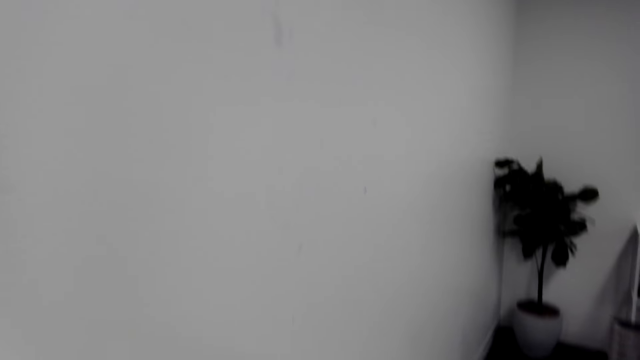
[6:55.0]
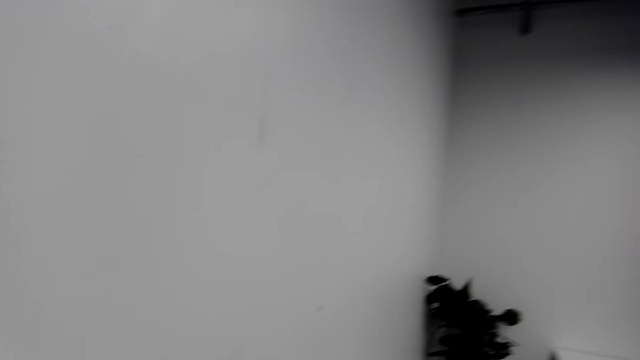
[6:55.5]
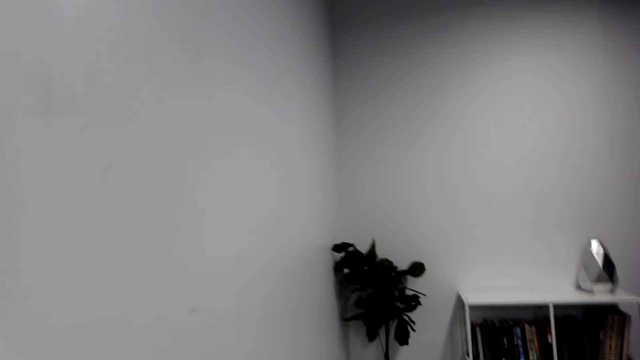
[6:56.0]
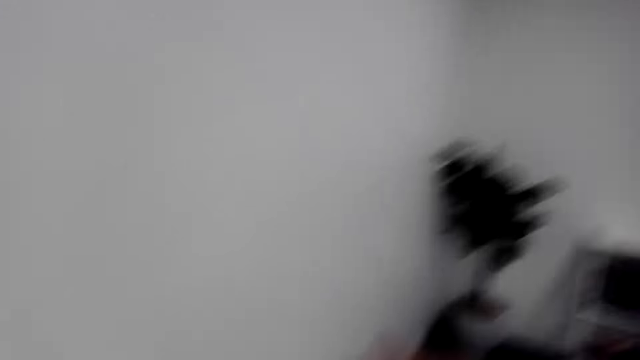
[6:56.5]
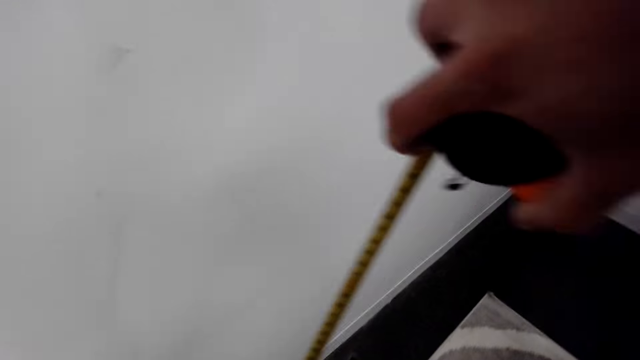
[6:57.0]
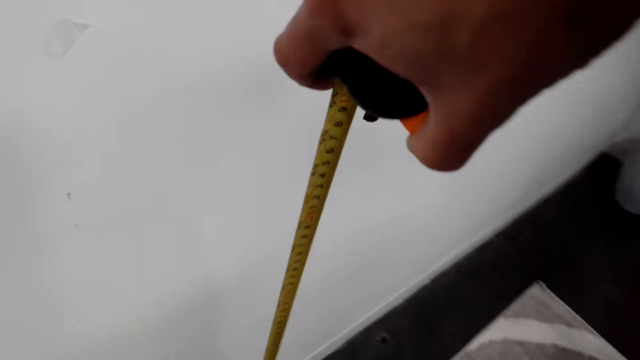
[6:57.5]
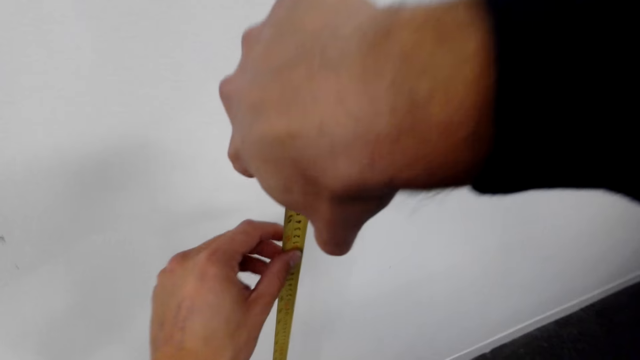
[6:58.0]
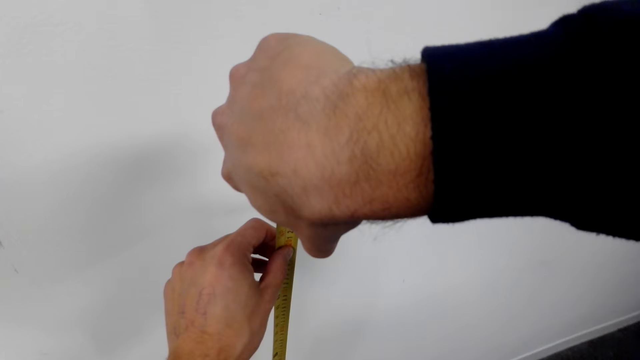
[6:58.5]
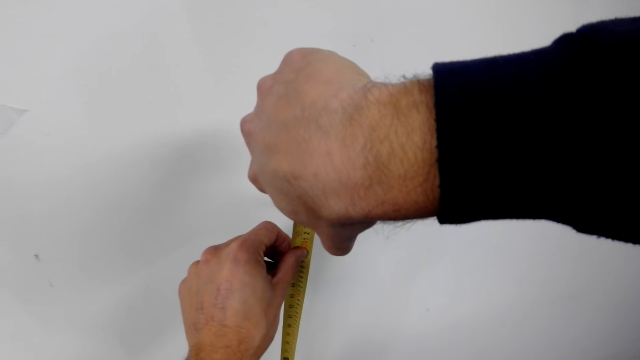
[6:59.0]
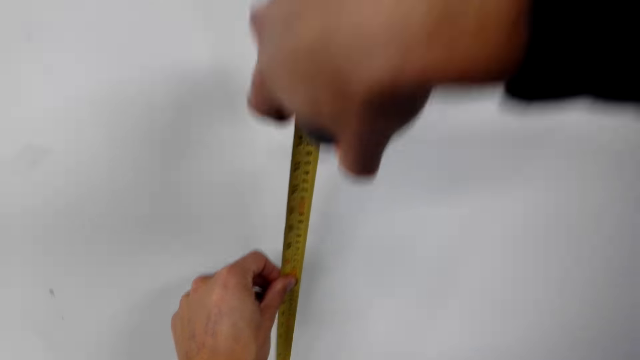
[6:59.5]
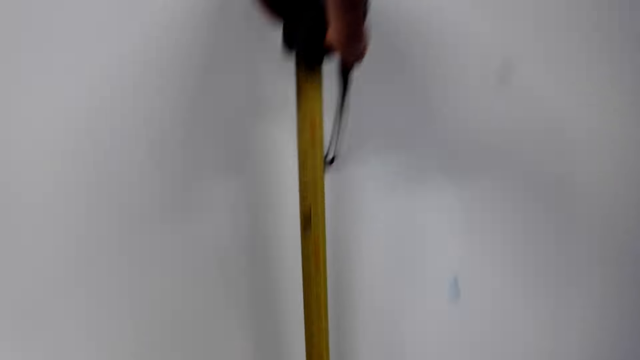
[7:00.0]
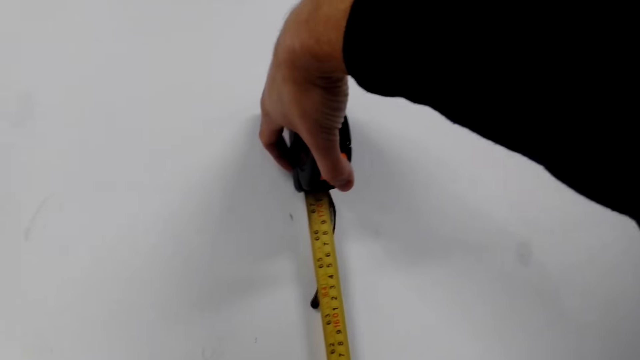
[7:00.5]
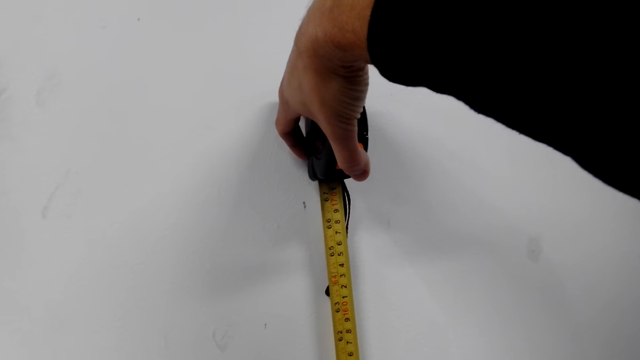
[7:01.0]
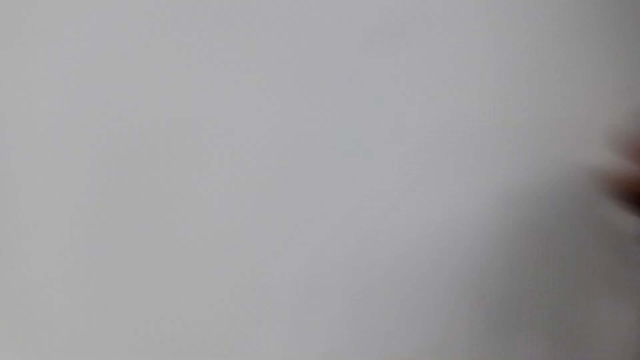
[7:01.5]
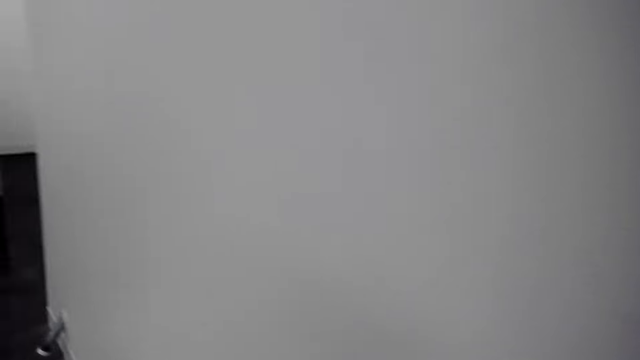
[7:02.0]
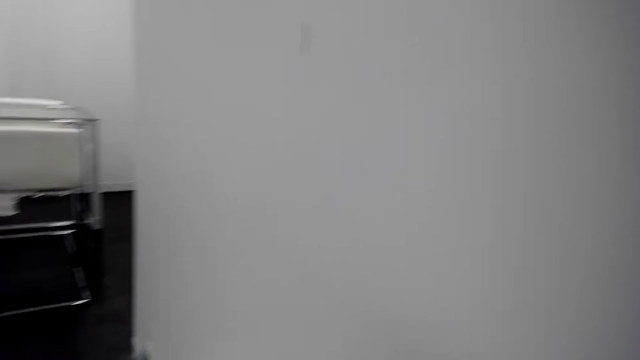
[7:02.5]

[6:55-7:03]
The camera wearer measures the wall.

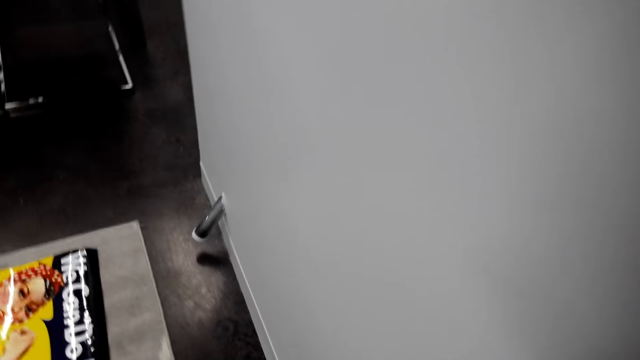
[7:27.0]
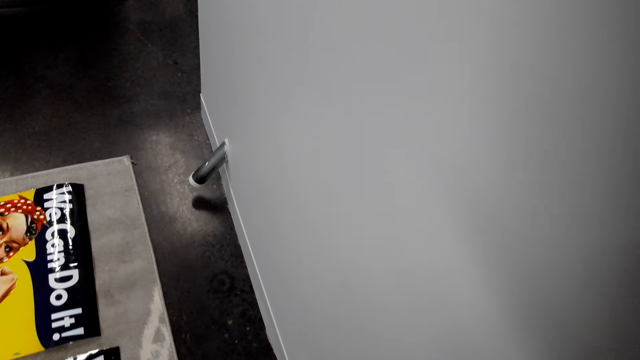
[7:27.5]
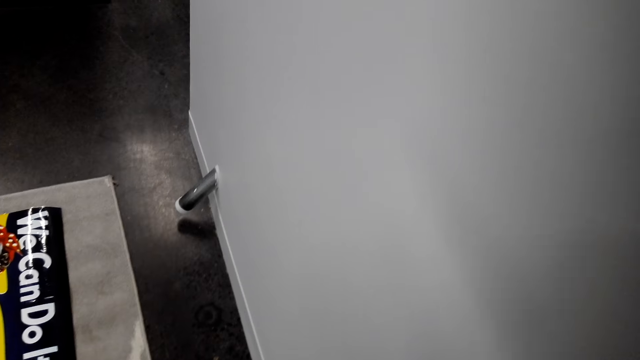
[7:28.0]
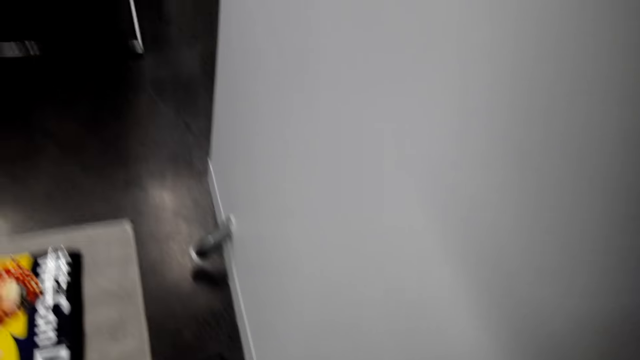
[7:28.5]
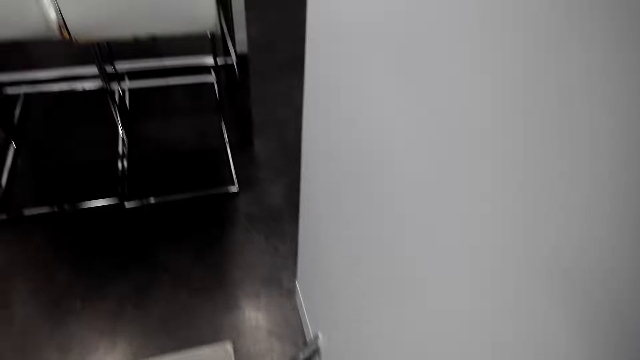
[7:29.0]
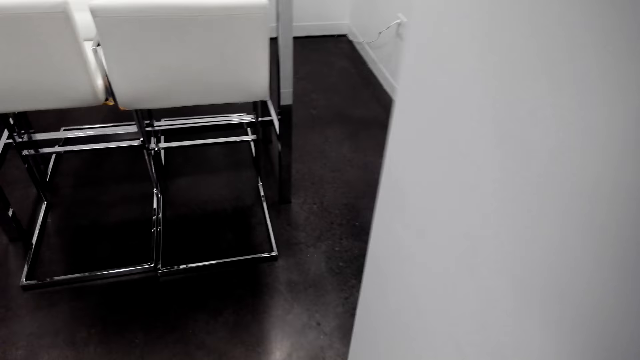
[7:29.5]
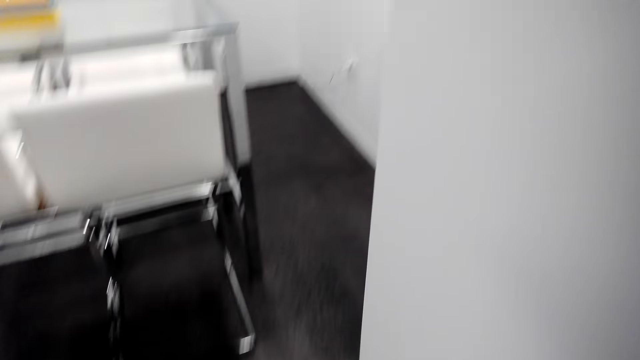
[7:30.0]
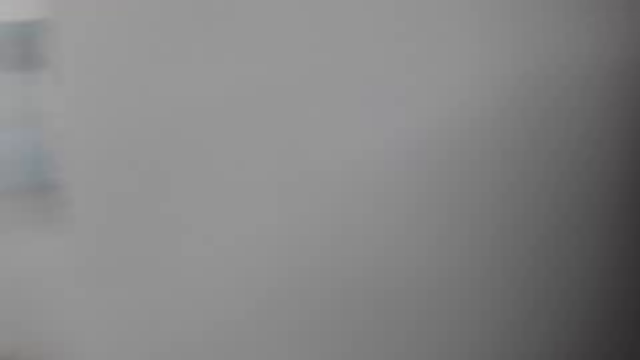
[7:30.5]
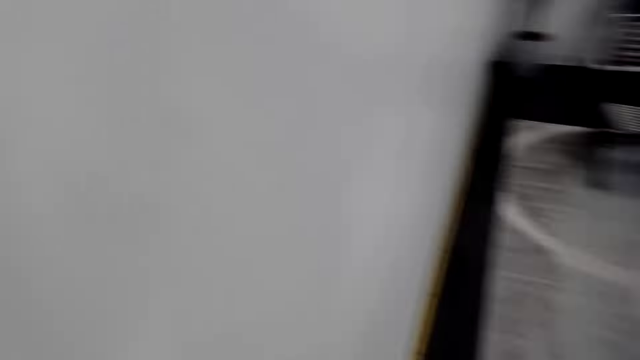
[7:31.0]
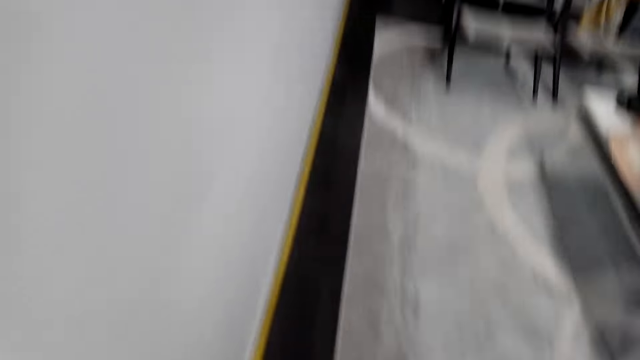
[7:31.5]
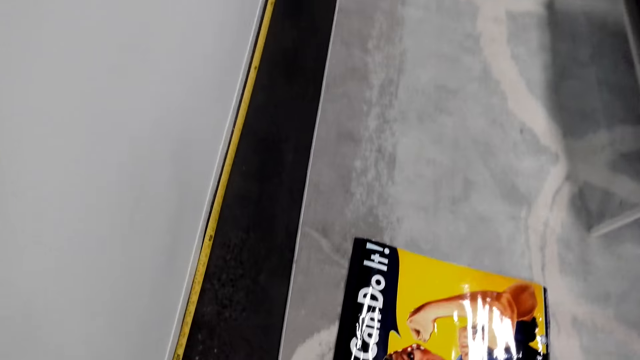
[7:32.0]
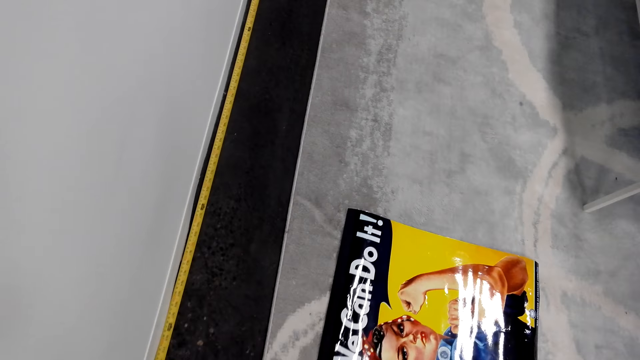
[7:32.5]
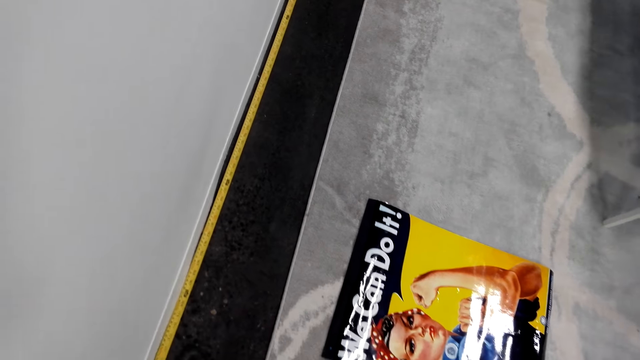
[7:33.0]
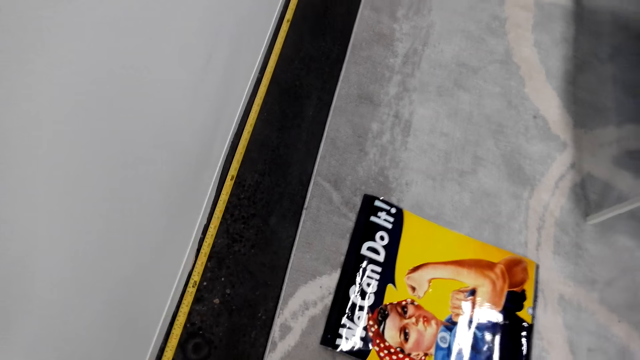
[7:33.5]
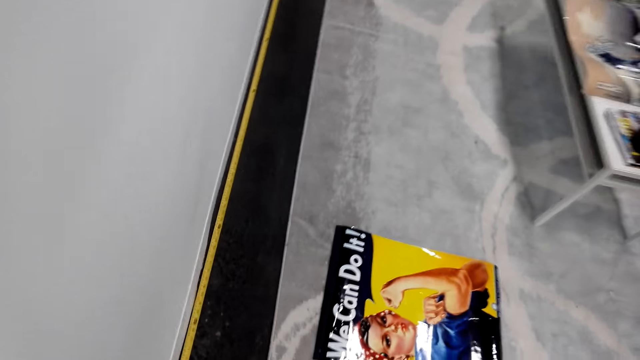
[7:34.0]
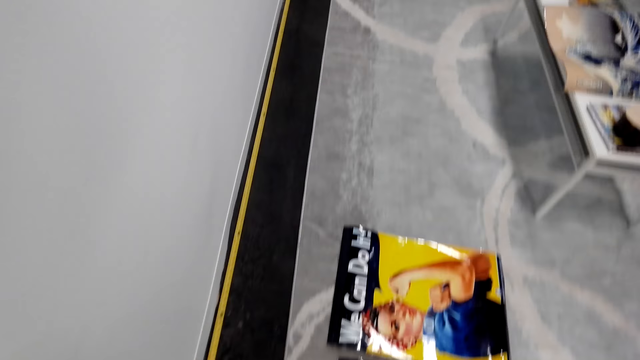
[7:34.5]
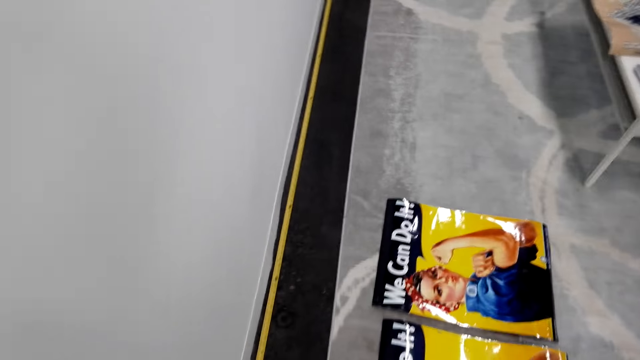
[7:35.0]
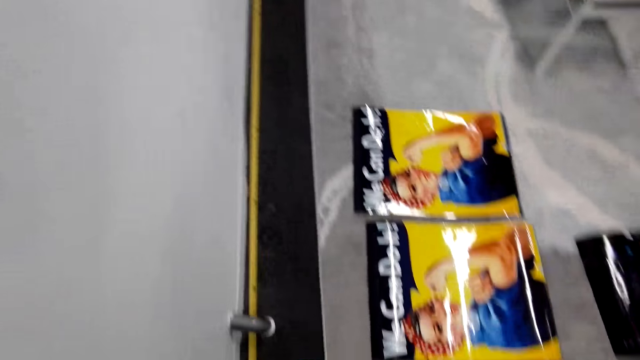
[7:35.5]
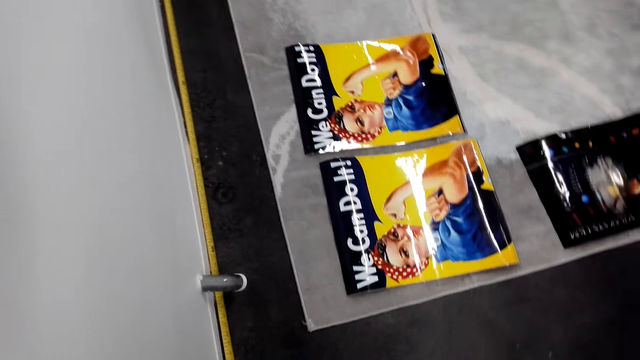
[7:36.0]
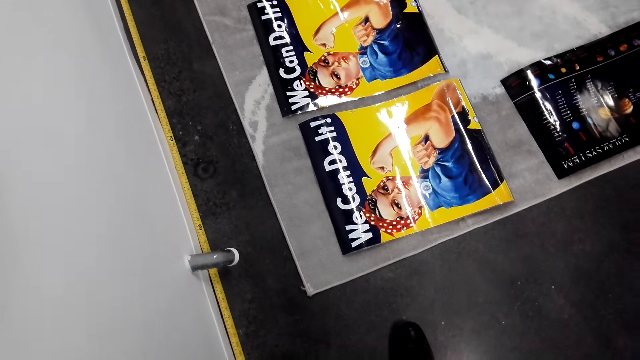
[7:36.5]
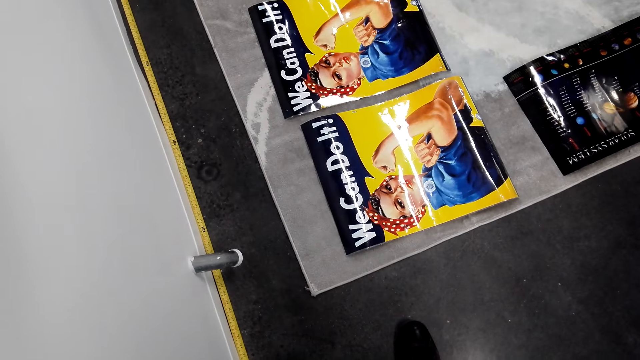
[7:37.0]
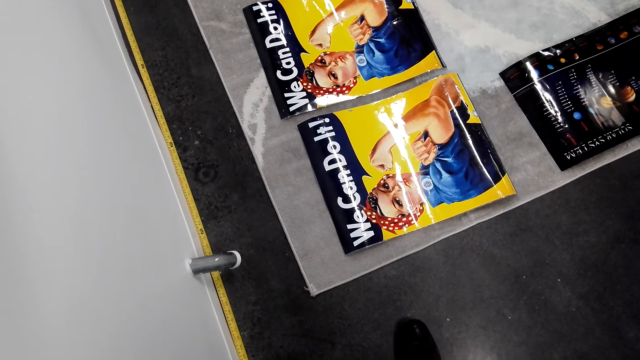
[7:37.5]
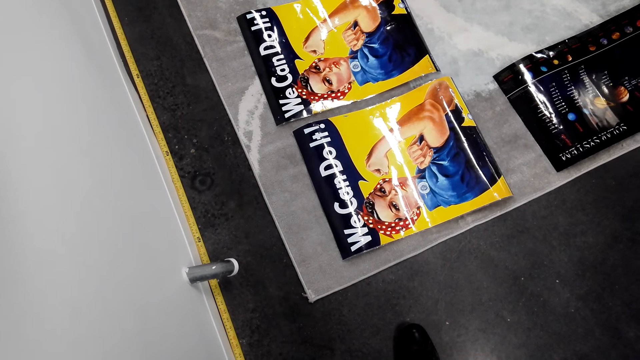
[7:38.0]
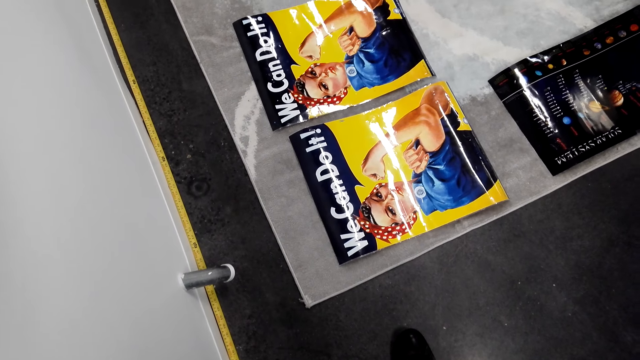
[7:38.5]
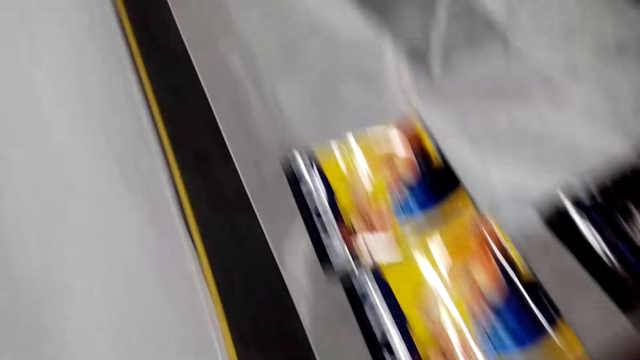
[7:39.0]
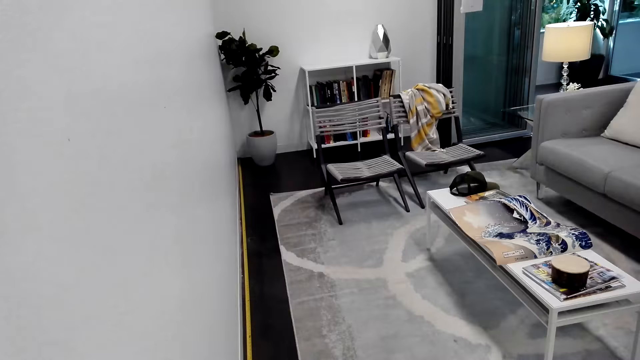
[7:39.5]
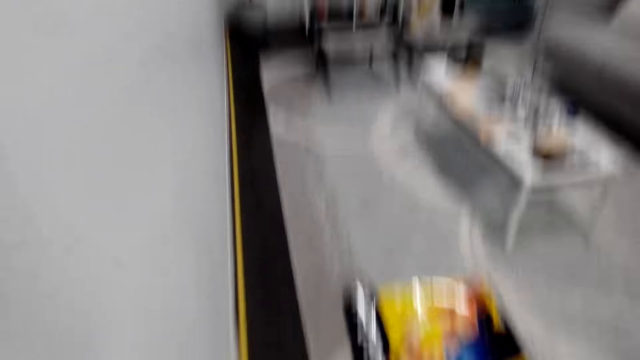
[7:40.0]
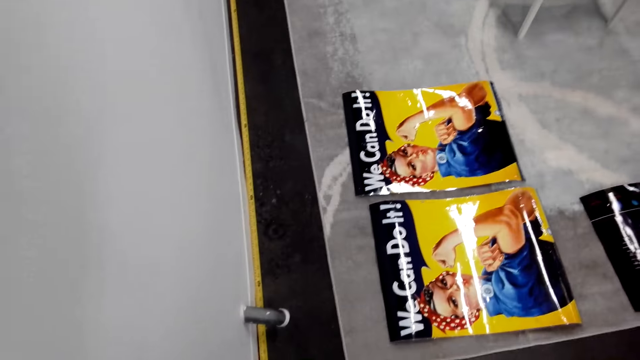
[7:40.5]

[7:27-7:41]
The camera wearer walks at the house.
